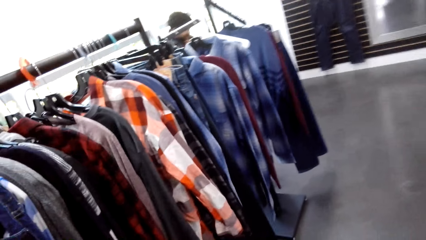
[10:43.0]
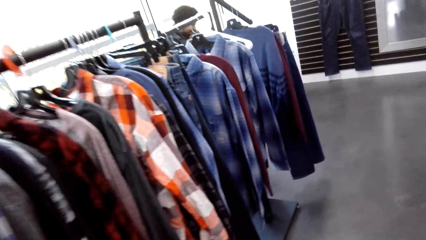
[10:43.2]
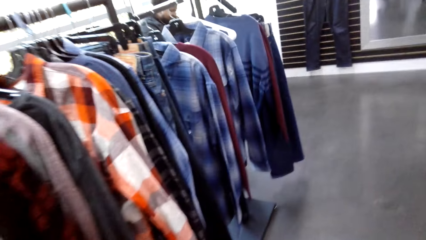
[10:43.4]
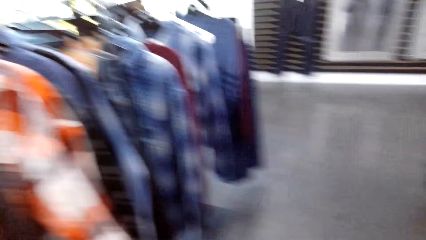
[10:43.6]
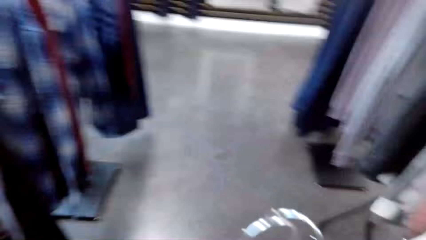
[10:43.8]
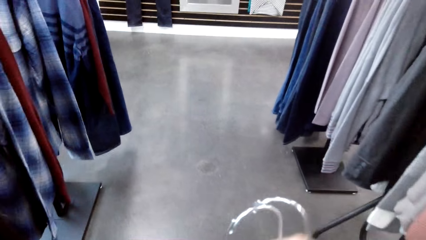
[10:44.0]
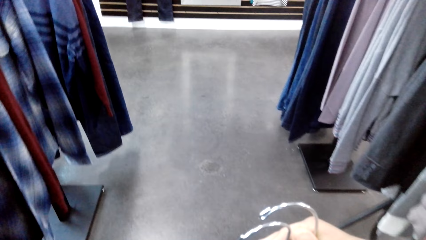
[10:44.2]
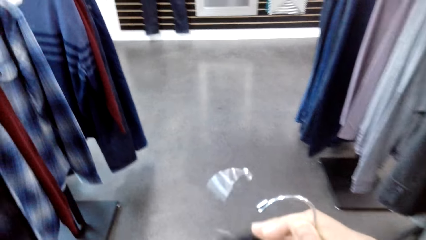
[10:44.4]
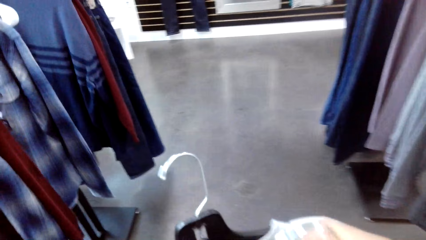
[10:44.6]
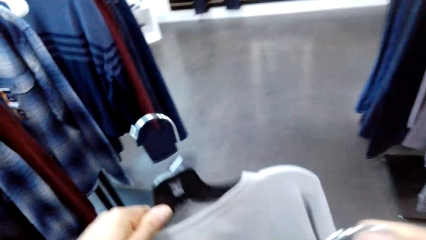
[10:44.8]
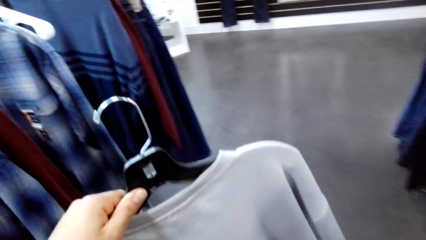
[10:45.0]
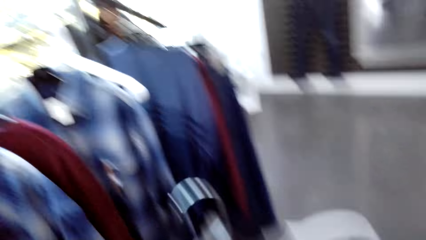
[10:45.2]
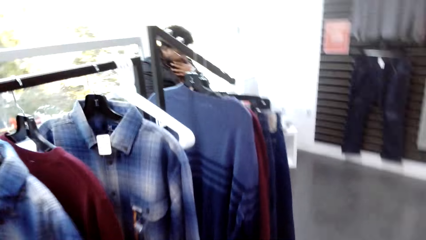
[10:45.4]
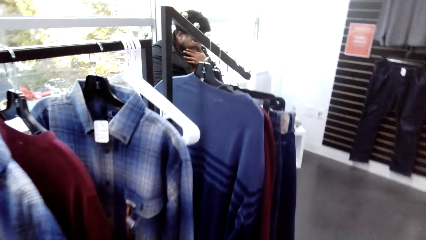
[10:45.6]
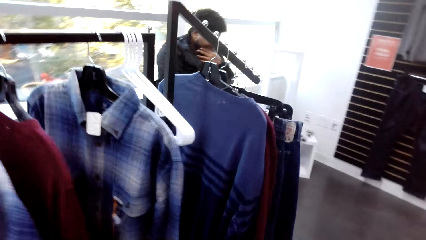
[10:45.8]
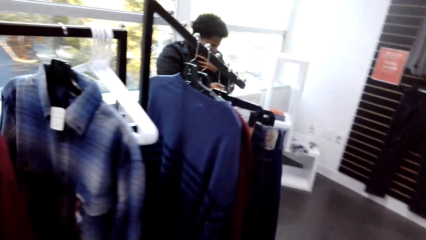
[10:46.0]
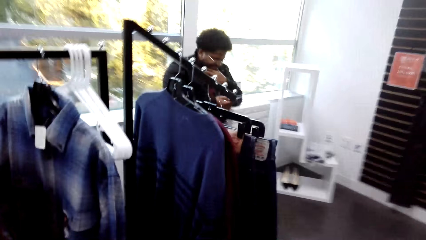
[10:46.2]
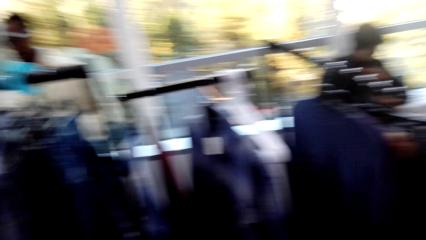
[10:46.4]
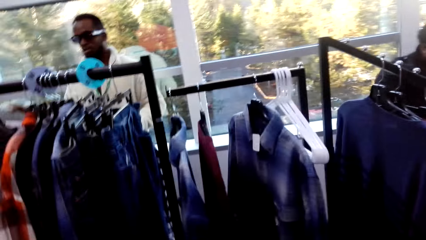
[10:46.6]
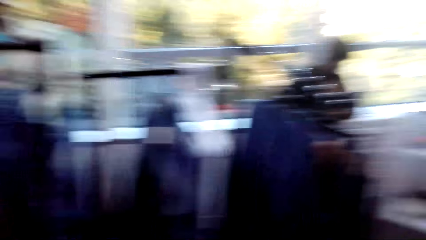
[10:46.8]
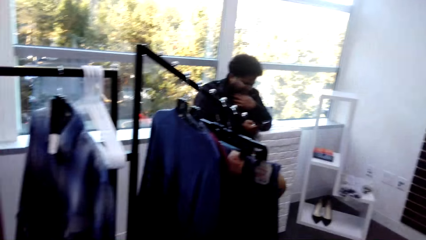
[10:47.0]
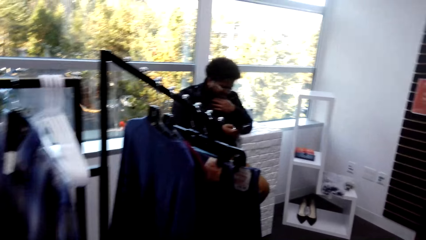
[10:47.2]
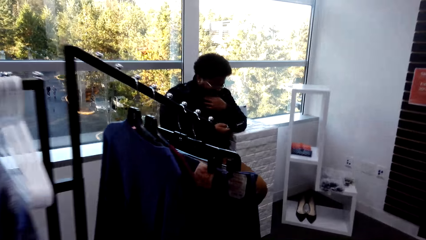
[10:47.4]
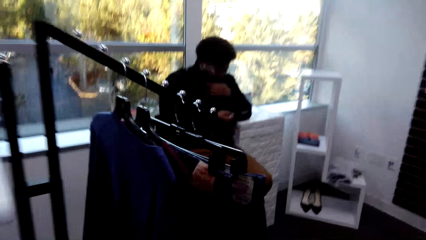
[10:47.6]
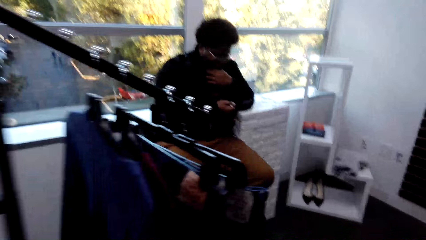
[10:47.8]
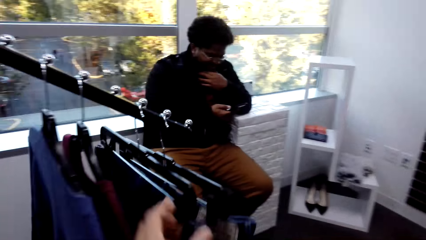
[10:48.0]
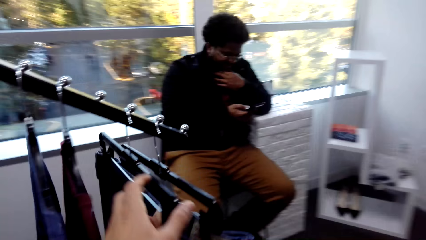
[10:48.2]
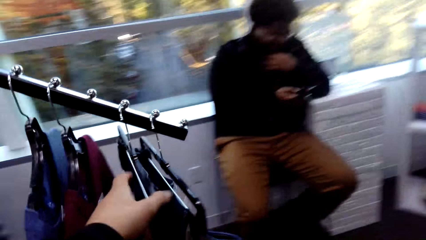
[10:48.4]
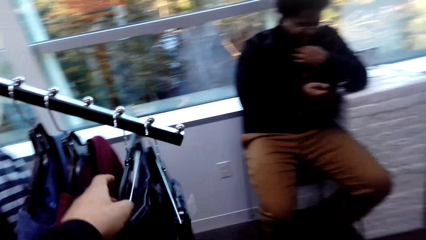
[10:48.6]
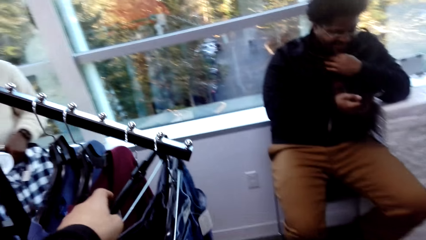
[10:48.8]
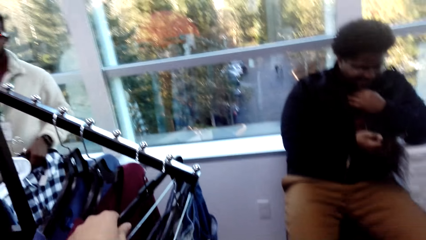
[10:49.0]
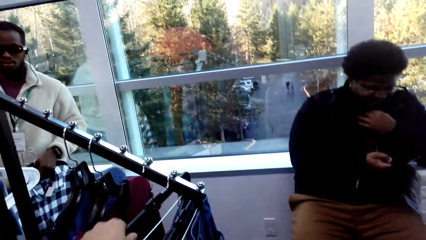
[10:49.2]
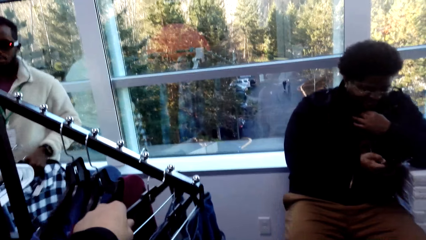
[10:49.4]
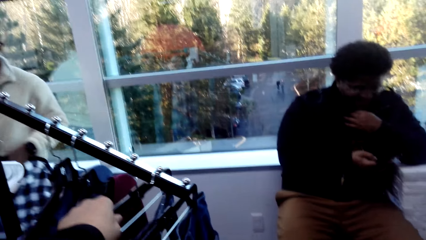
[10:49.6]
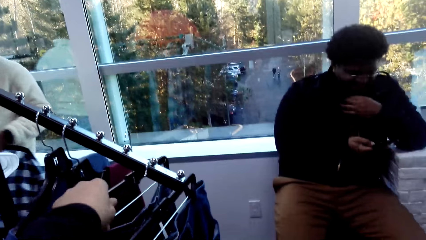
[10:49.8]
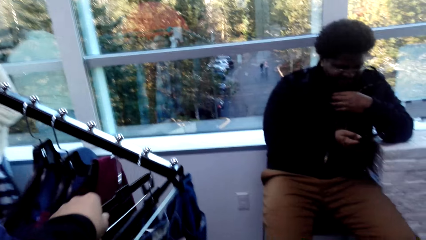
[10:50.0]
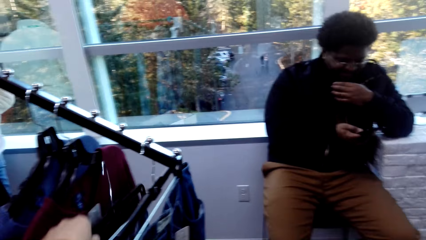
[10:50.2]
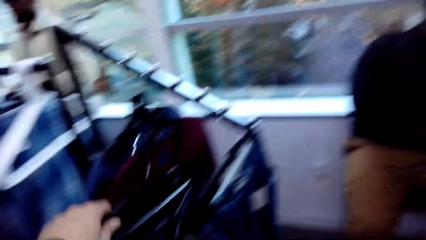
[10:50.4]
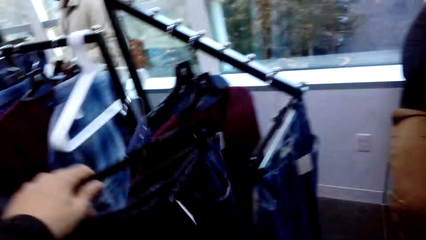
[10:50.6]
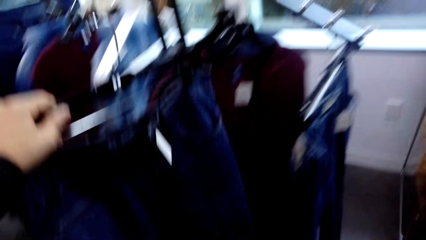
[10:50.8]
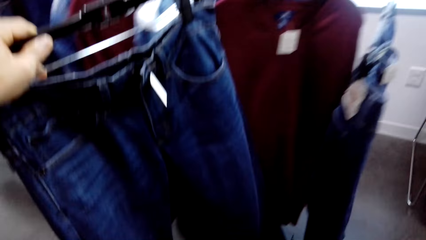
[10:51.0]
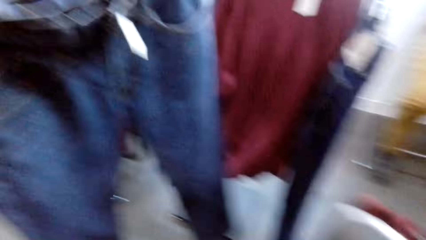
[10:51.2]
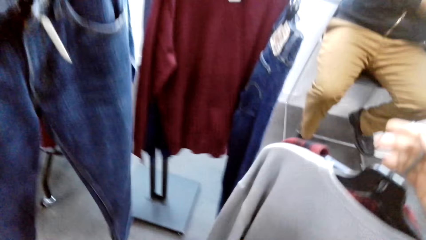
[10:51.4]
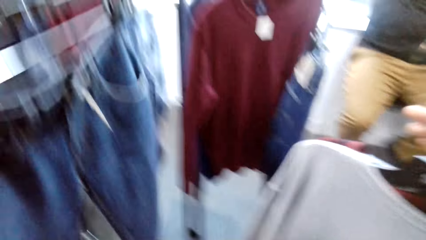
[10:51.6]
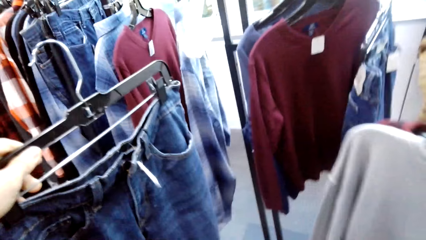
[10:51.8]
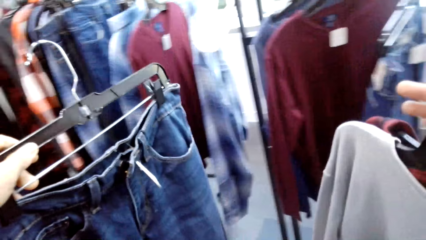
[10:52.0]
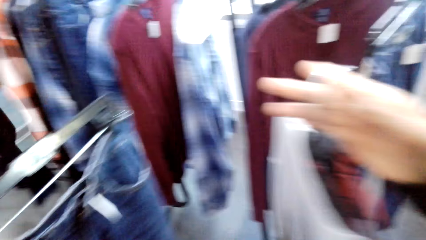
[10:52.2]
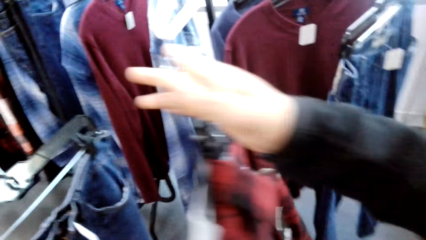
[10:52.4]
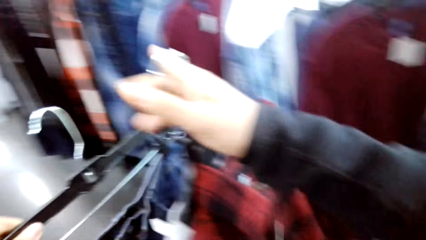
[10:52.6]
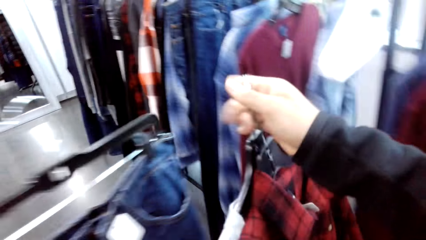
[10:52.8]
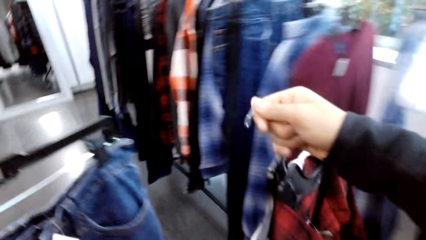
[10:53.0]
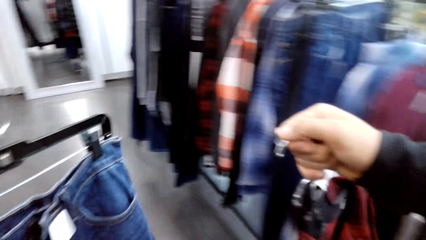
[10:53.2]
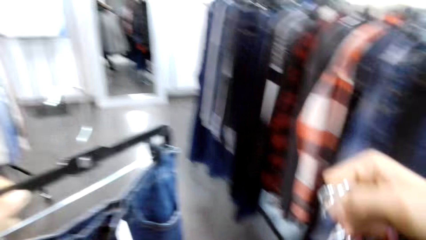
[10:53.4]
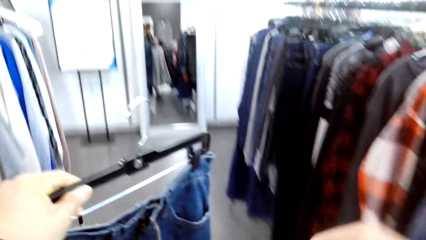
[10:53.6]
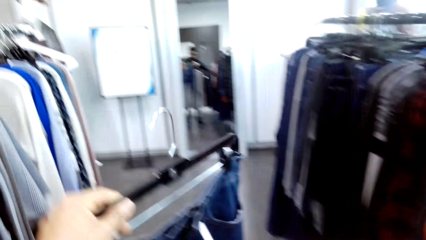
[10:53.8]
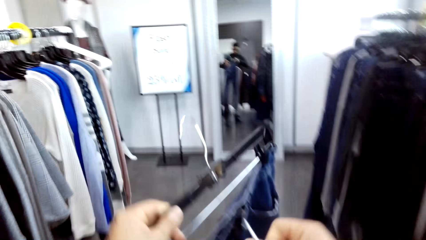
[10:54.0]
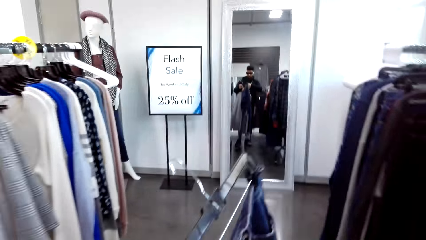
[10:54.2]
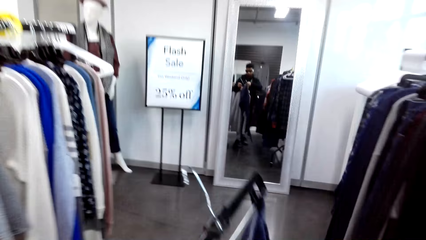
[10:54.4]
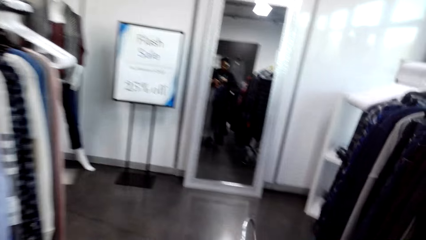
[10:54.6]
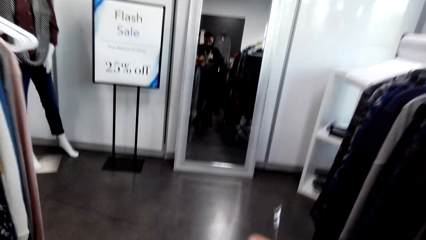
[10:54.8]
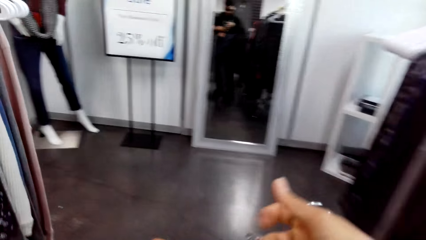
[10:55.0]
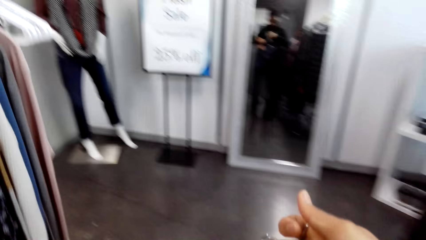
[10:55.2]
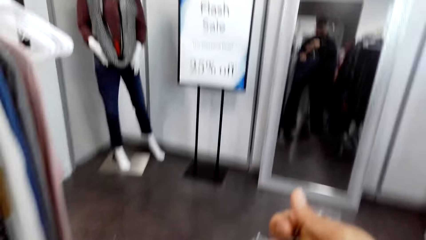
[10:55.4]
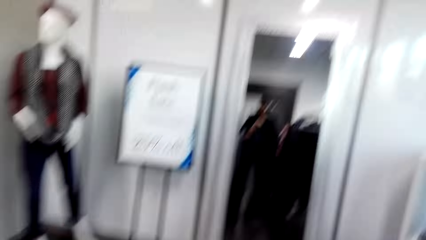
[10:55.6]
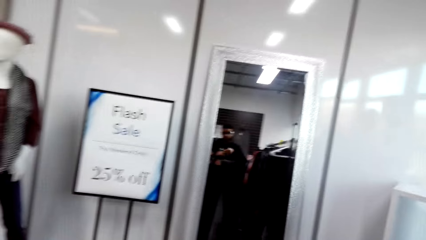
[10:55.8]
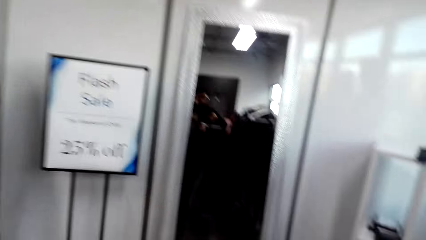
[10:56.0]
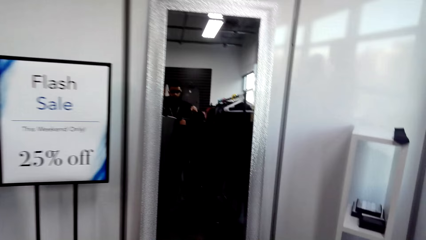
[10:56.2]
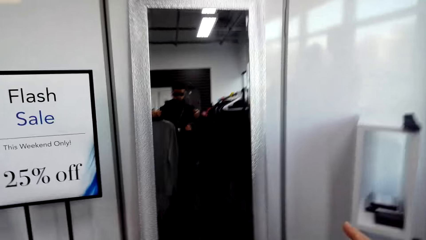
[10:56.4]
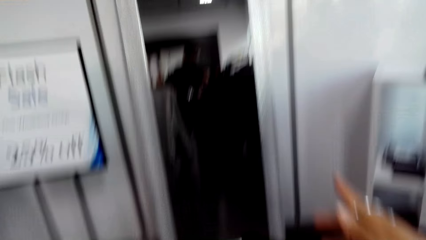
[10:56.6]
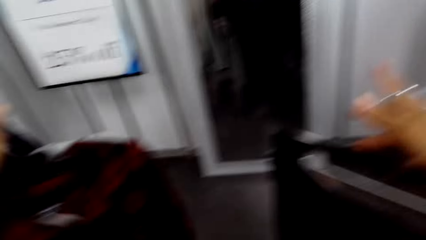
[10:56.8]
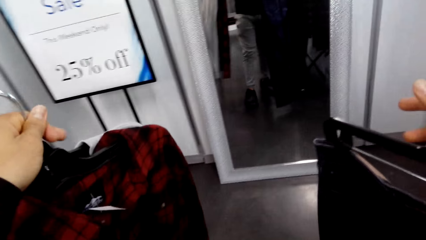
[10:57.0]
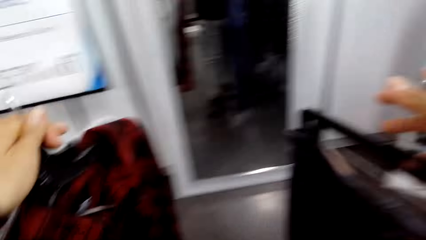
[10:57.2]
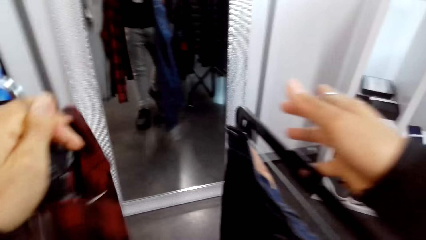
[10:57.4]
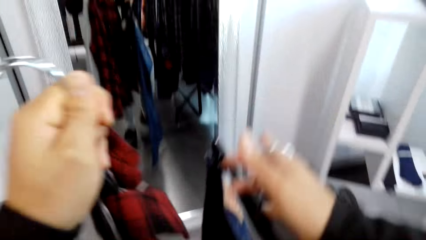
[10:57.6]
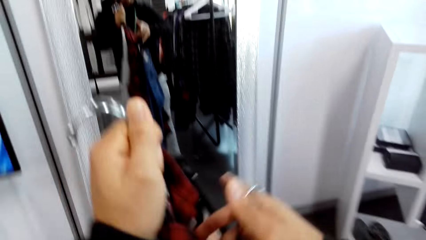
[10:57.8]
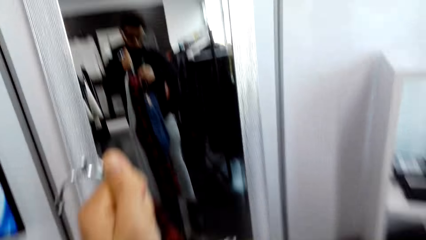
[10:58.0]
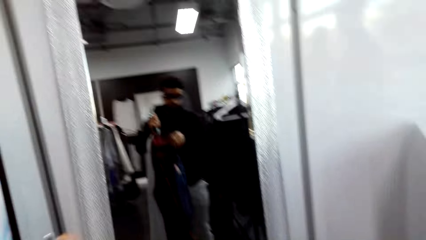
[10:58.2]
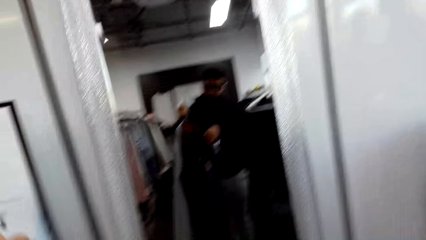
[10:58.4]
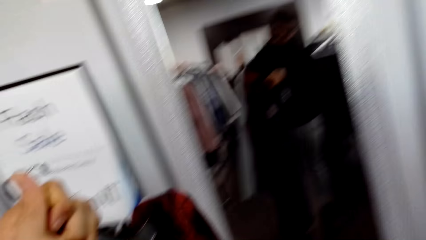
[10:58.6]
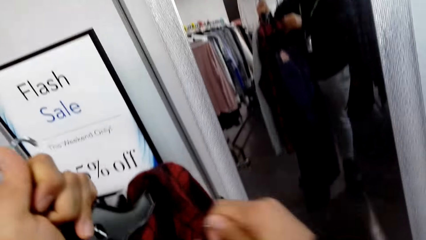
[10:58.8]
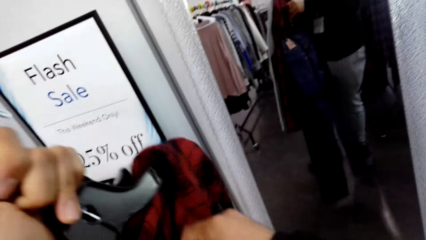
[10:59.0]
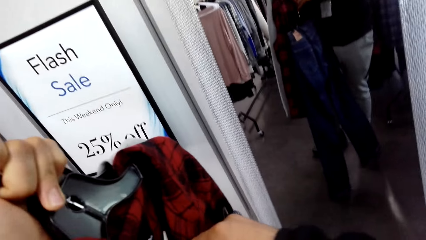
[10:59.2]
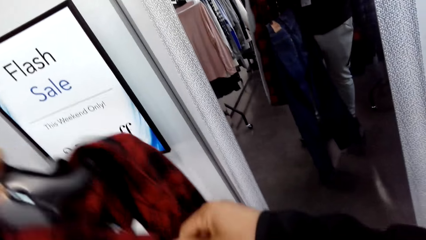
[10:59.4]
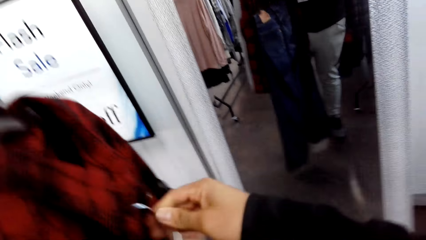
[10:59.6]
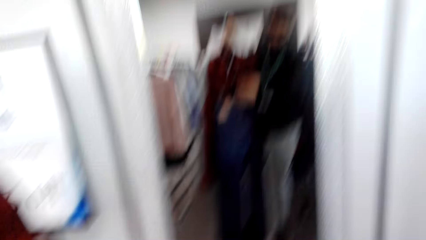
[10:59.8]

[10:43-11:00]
The camera wearer moves around. They pick up a pair of trousers.
